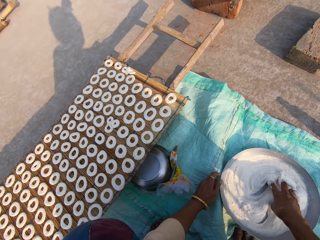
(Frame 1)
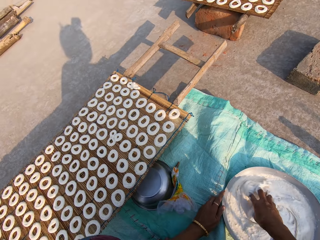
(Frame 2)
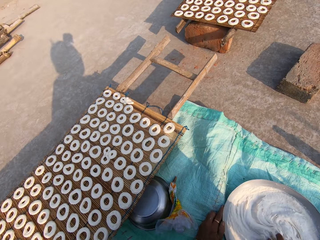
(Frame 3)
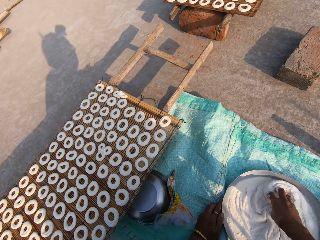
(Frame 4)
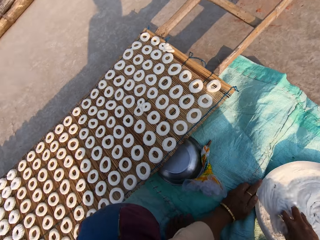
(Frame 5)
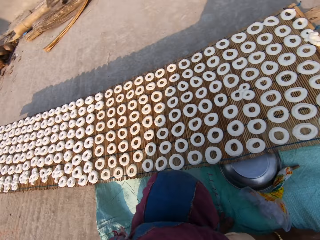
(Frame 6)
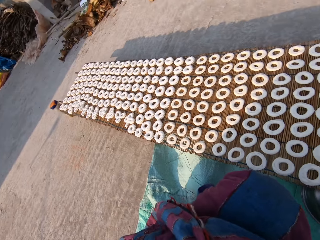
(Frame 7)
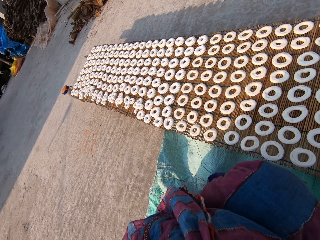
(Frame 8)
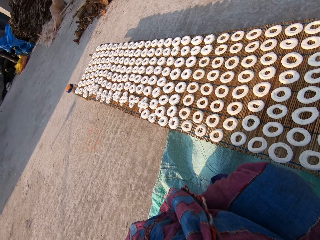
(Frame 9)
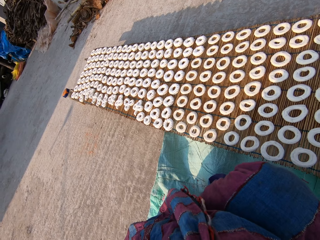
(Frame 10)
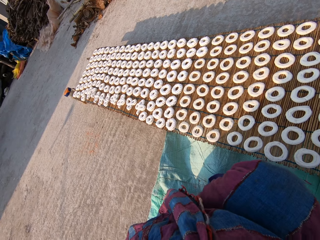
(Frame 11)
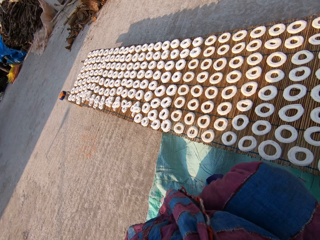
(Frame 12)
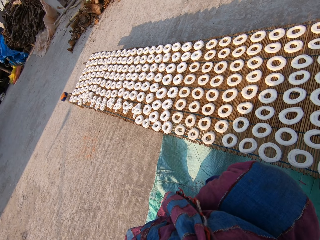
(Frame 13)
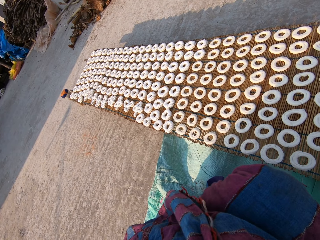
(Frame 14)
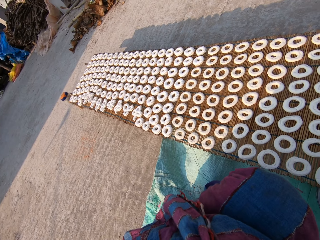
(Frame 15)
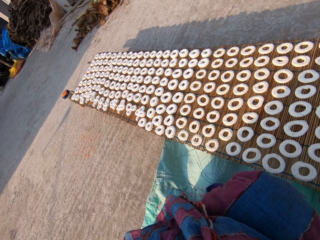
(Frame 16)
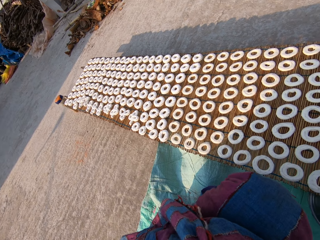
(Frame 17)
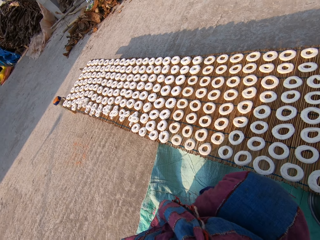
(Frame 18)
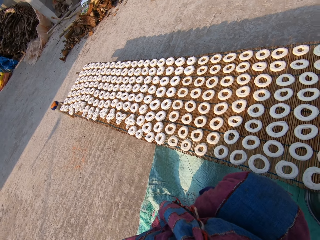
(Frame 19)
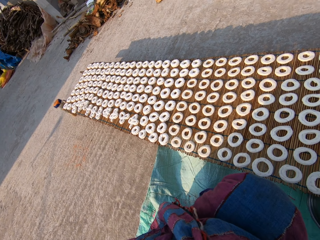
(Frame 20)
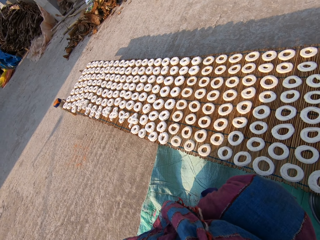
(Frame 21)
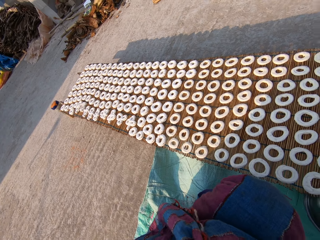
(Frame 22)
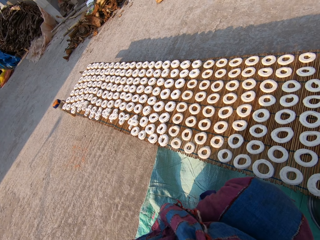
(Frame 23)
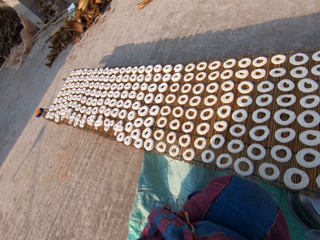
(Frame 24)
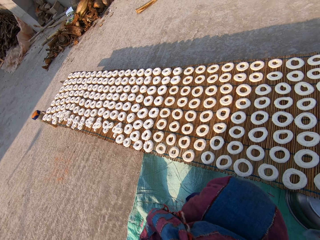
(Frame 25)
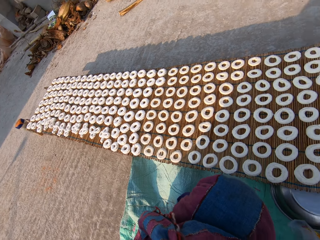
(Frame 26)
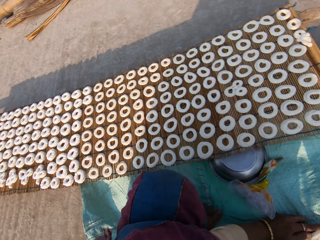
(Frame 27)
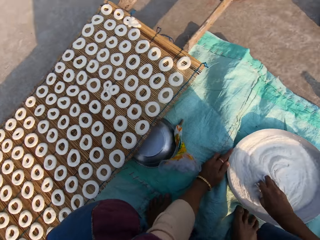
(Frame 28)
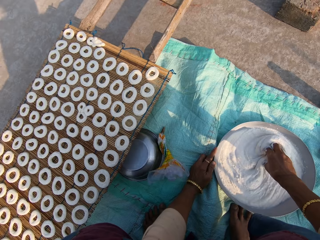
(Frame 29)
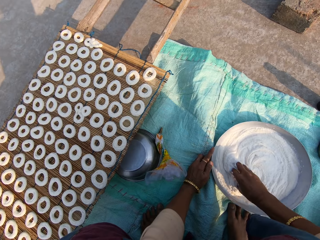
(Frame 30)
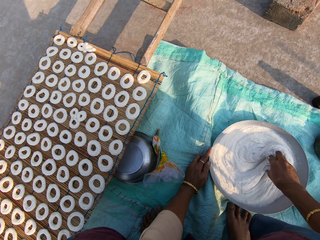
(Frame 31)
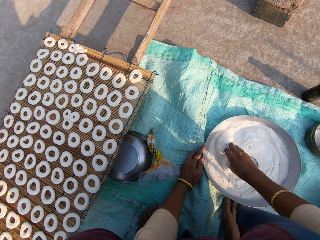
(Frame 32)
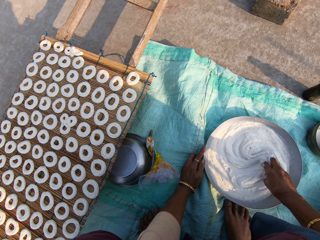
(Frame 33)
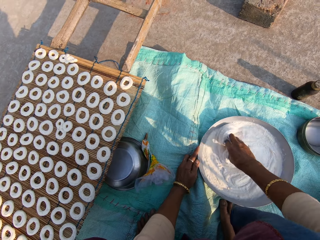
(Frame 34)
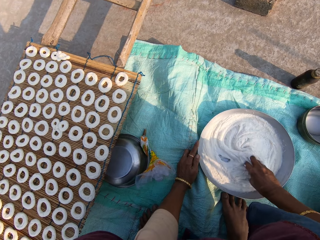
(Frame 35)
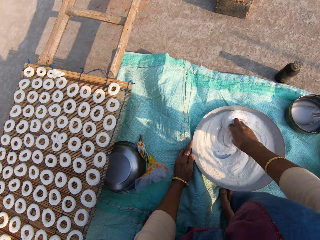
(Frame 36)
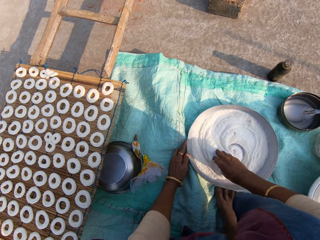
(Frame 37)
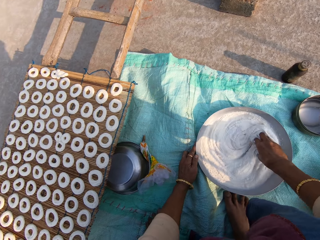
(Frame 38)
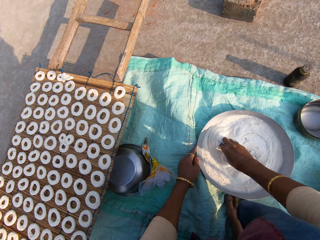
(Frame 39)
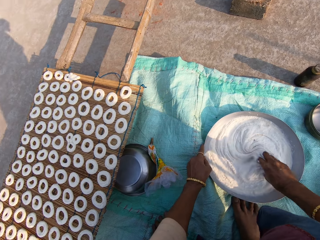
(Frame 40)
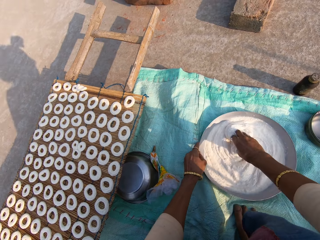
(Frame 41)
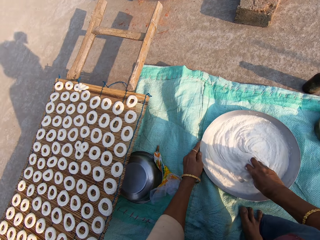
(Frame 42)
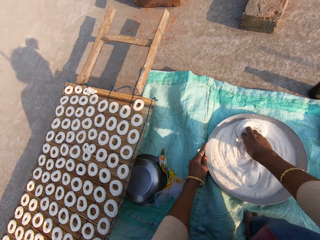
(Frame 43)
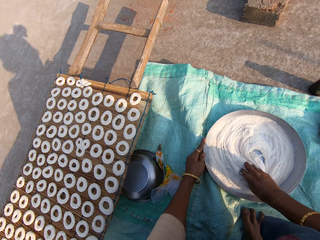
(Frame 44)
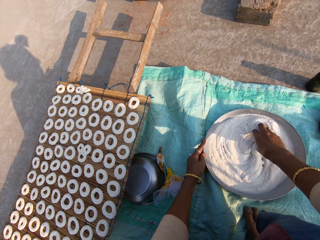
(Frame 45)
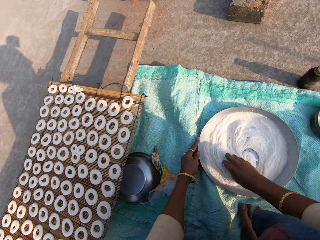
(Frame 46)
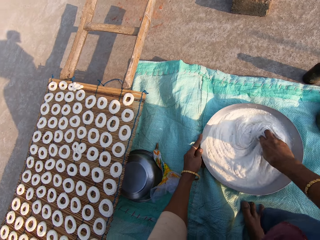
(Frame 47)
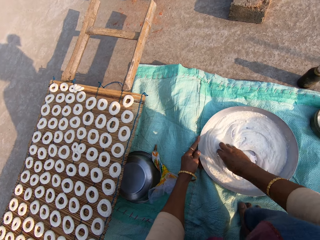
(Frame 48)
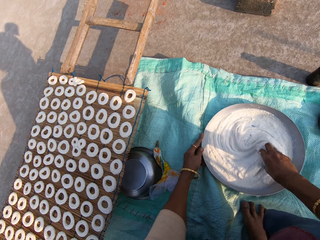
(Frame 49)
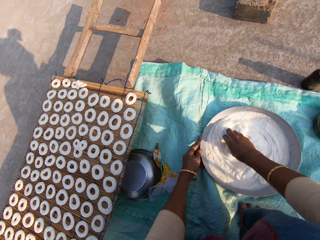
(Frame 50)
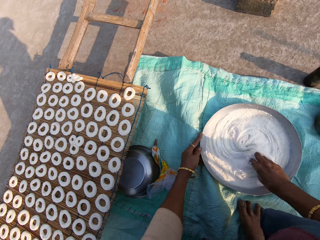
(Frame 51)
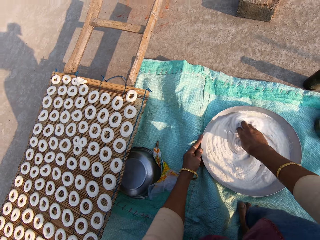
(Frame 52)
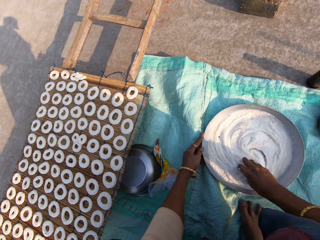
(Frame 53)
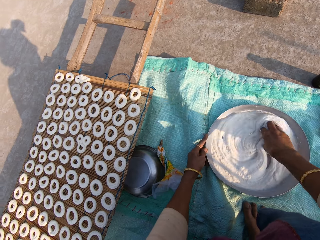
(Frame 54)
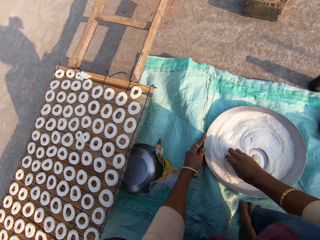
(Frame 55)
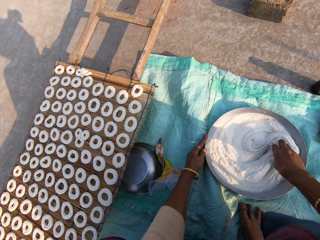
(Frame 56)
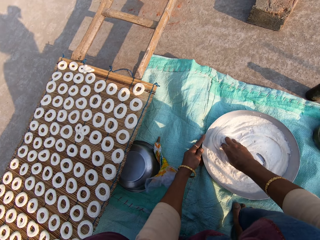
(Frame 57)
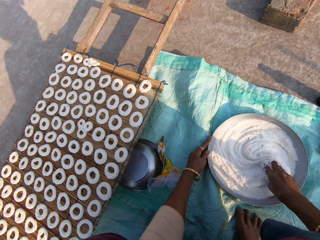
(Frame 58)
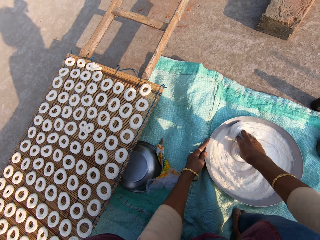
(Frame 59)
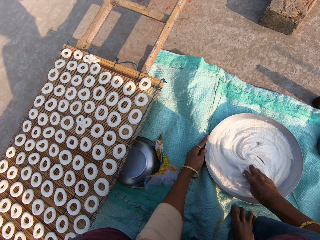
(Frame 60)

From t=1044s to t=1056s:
The camera wearer mixes the muruku in the stainless bowl on the sack on the ground with her right hand. She holds the stainless bowl on the sack on the ground with her left hand. She stirs the cream in the tray. She stares at the donuts on the table. She mixes the muruku in the stainless bowl on the sack on the ground with her right hand. She stirs the cream in the tray.

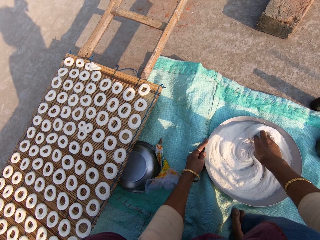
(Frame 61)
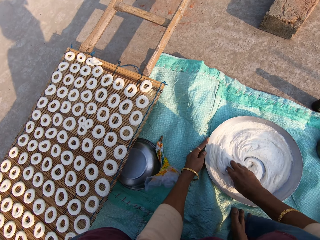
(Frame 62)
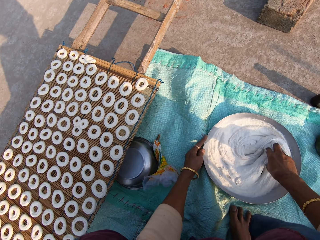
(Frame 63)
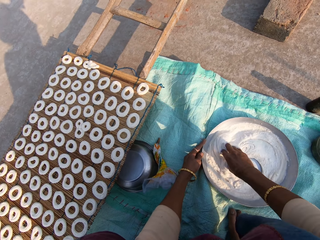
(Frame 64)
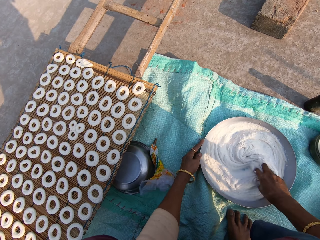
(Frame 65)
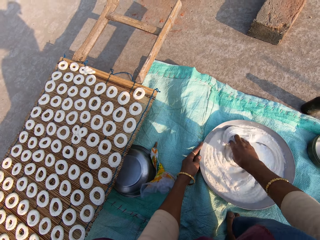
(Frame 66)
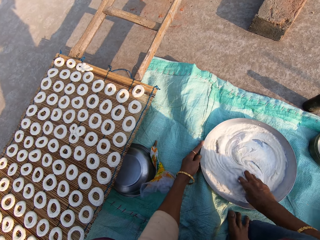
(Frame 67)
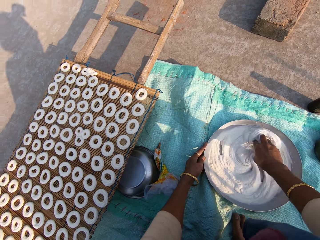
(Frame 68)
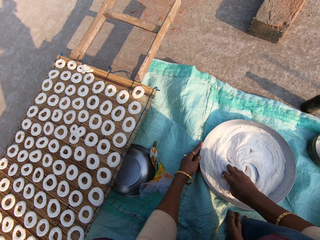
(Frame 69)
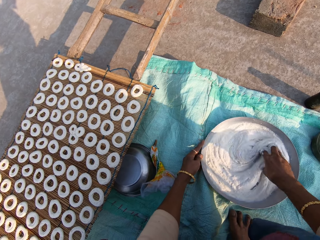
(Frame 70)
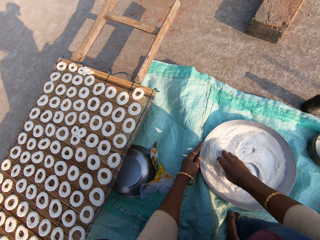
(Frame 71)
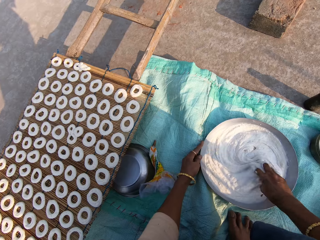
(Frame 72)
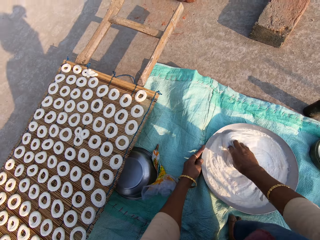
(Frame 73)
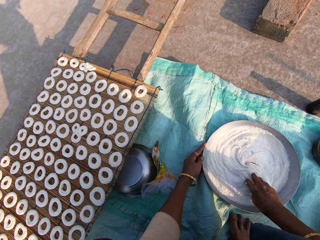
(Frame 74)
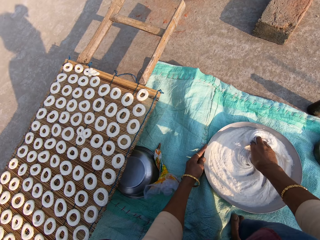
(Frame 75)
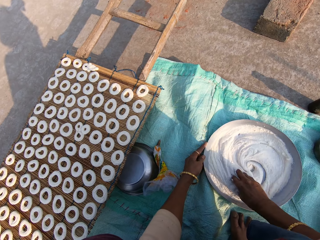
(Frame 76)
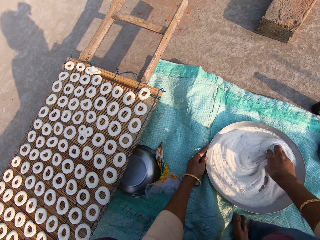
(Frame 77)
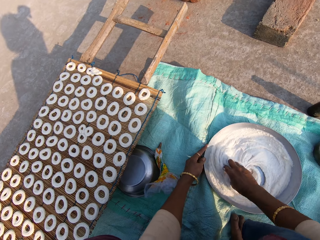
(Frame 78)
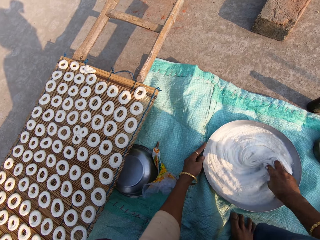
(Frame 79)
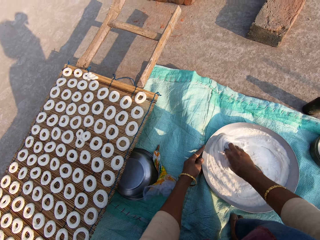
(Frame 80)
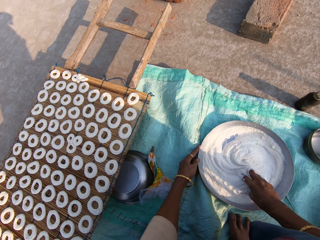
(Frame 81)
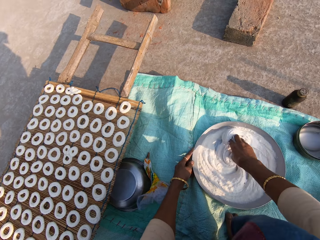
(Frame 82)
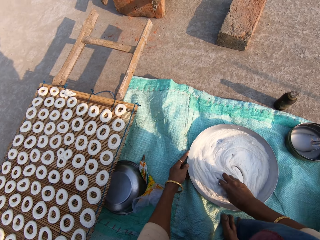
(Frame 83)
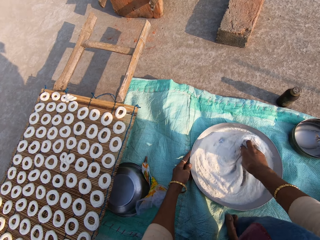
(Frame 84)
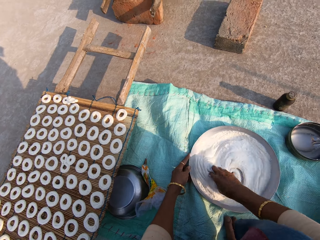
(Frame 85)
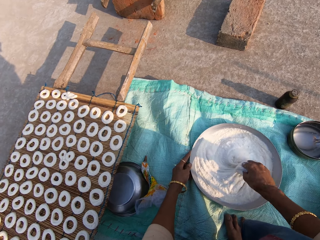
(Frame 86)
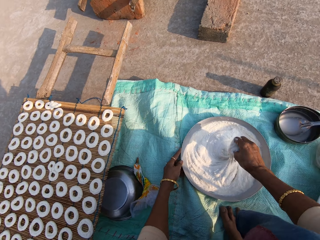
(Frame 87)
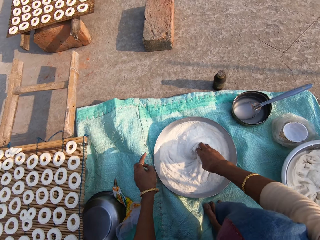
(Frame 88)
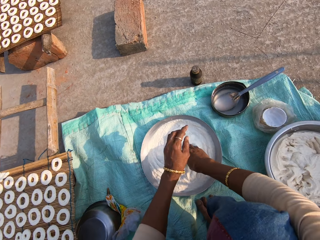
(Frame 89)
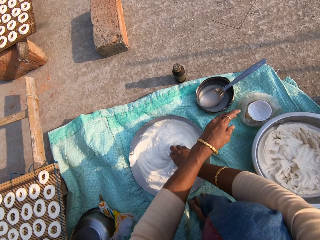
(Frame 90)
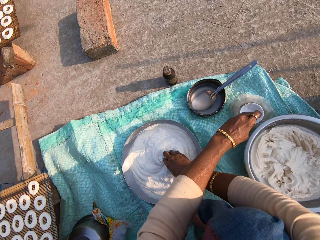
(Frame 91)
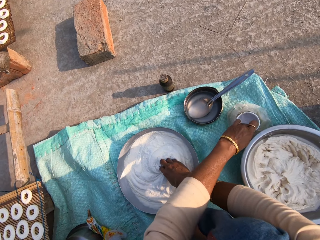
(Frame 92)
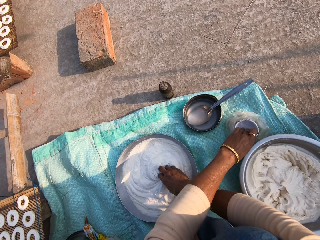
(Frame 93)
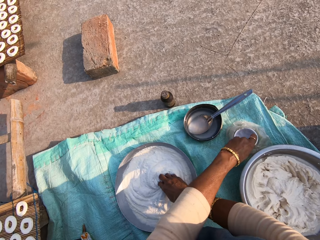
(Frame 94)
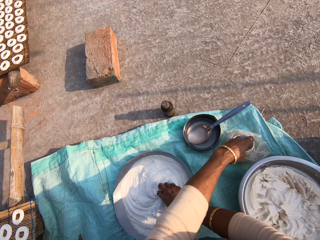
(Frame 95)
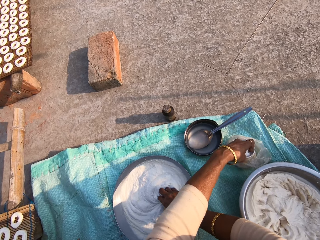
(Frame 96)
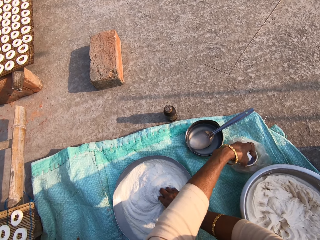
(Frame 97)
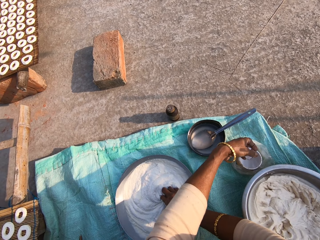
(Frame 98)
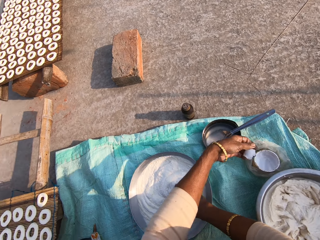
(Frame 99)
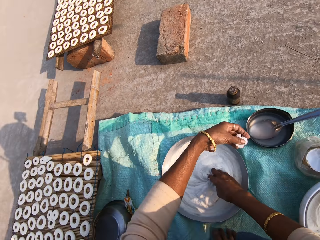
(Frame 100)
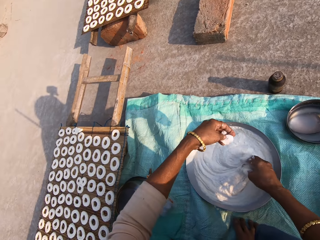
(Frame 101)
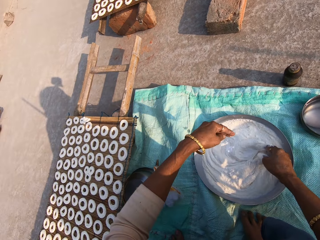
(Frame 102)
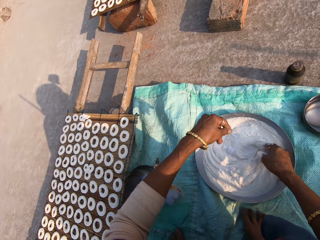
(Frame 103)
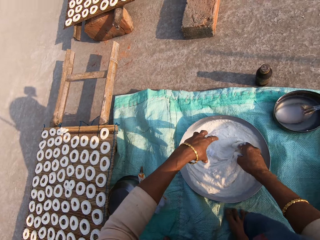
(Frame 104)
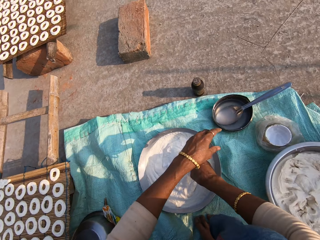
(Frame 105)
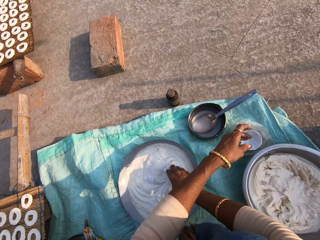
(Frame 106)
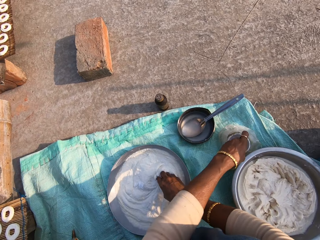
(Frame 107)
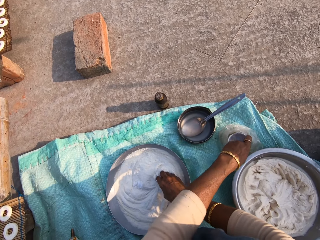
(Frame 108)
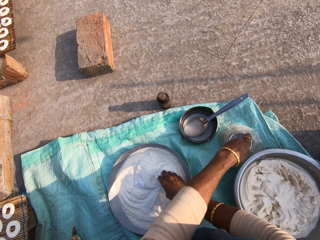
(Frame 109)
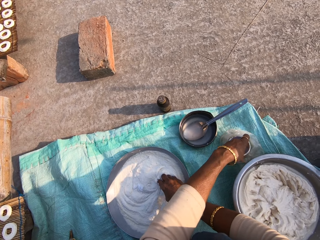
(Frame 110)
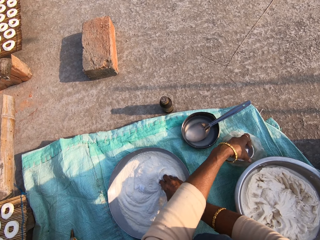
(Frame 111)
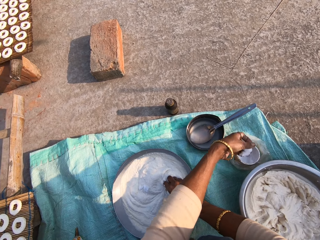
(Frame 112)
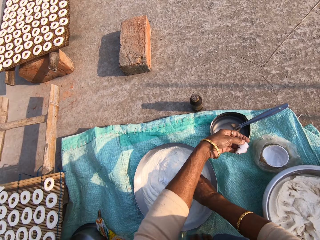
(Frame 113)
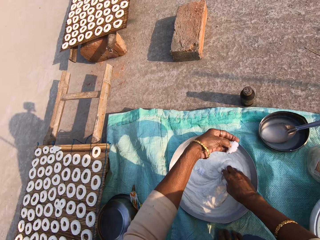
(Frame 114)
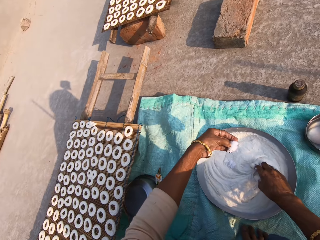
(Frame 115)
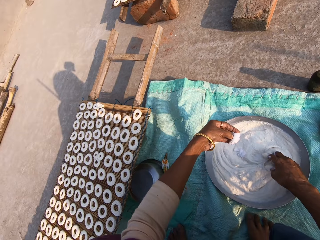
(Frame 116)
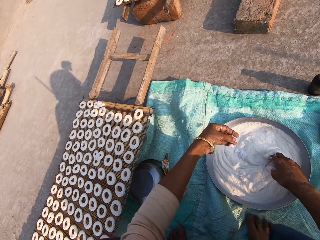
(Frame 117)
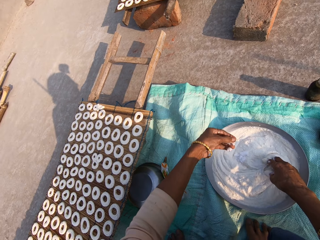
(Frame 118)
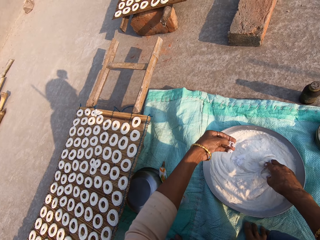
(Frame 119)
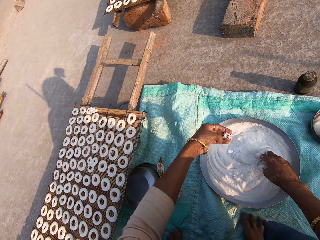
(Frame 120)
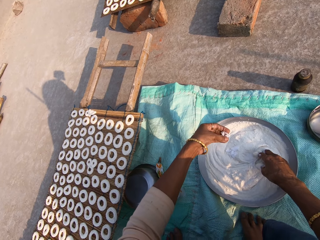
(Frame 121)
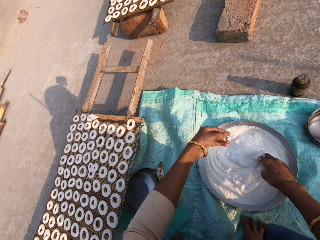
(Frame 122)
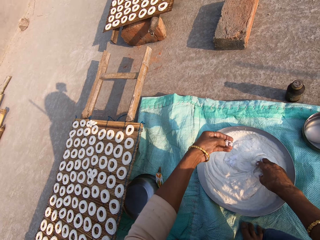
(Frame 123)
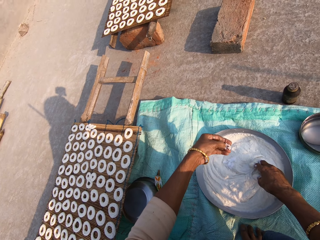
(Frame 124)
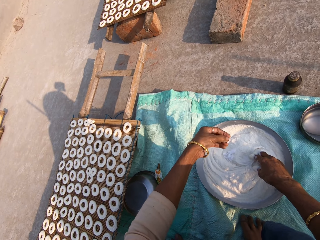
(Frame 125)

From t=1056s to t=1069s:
The camera wearer removes her left hand from the stainless bowl on the sack on the ground. She scoops some sugar from the bowl in the nylon on the sack on the ground with her left hand. She adds something in the cream. She pours the sugar in the stainless bowl on the sack on the ground with her left hand. She scoops some sugar from the bowl in the nylon on the sack on the ground with her left hand. She pours the sugar in the stainless bowl on the sack on the ground with her left hand.
